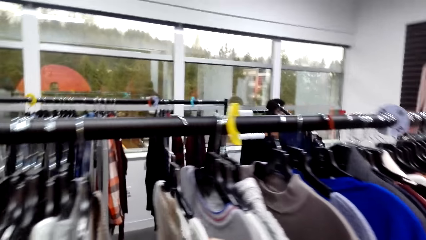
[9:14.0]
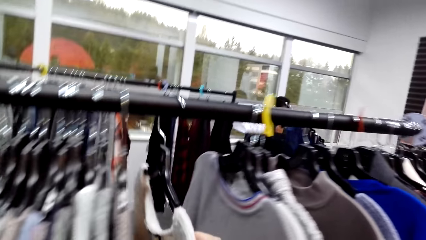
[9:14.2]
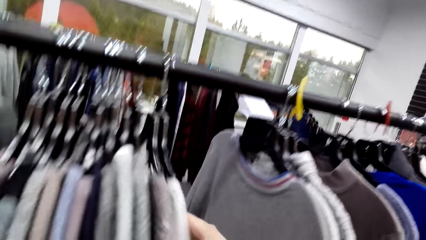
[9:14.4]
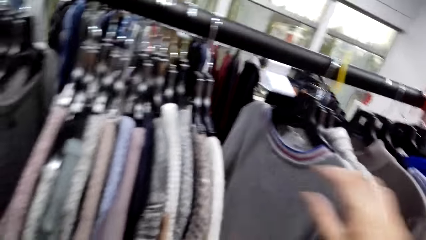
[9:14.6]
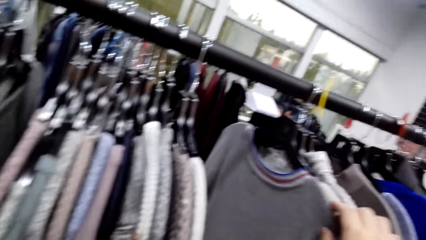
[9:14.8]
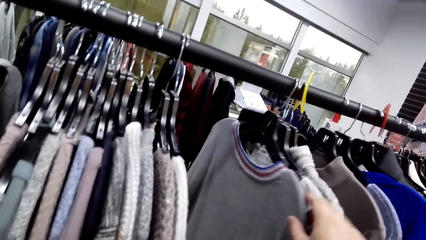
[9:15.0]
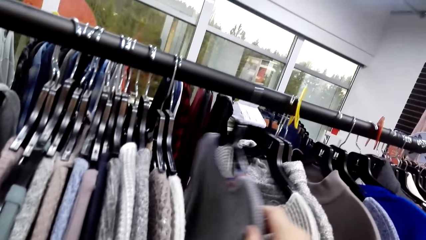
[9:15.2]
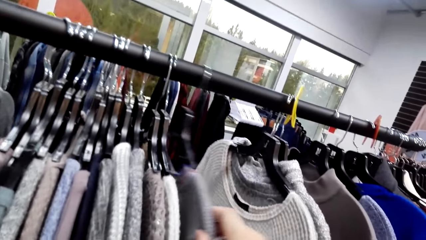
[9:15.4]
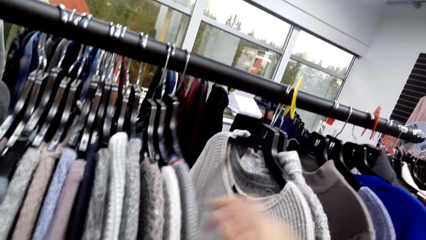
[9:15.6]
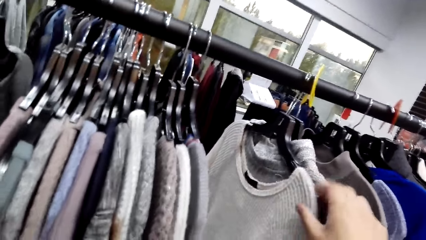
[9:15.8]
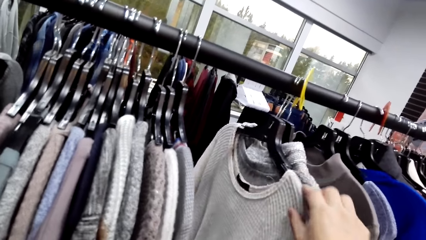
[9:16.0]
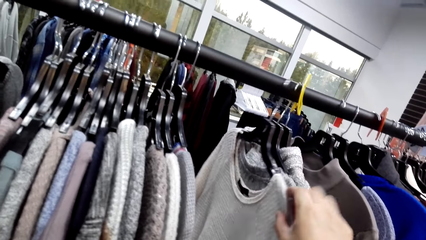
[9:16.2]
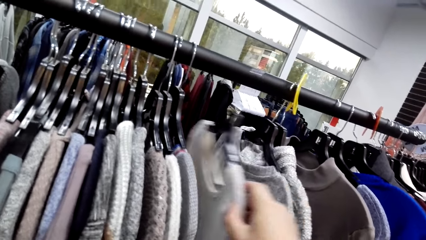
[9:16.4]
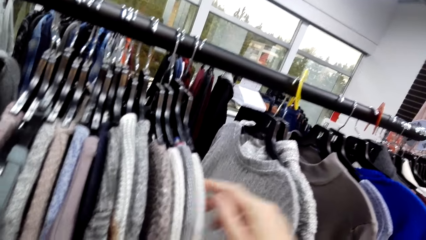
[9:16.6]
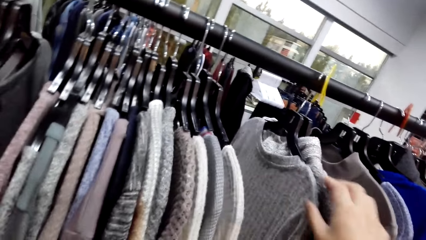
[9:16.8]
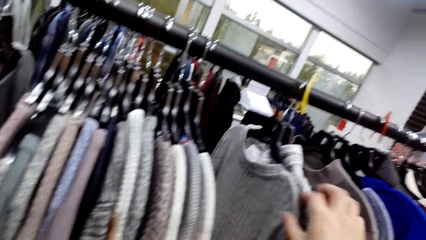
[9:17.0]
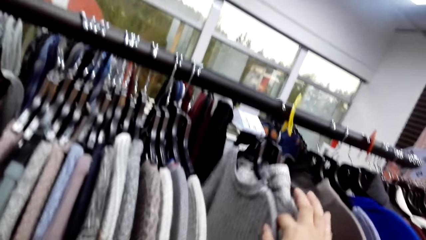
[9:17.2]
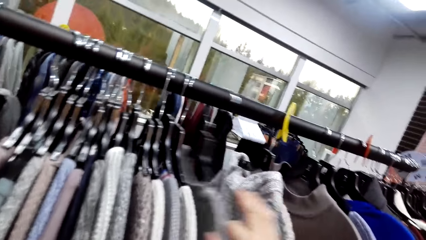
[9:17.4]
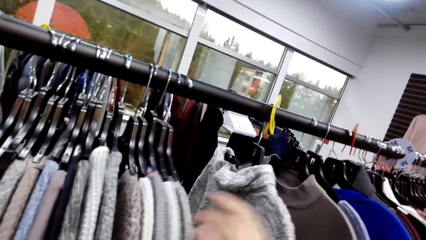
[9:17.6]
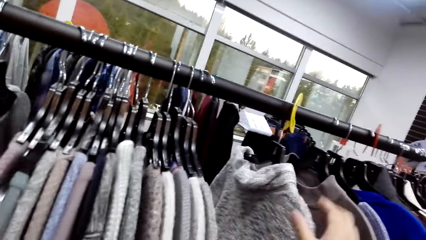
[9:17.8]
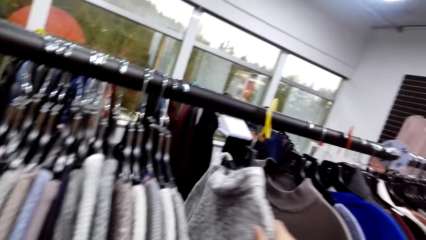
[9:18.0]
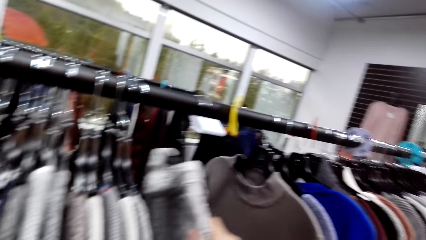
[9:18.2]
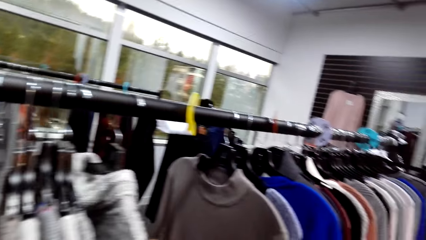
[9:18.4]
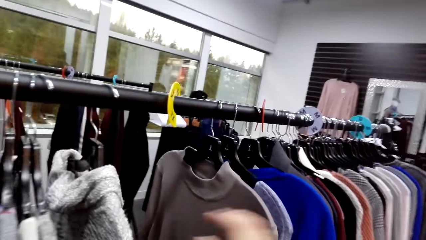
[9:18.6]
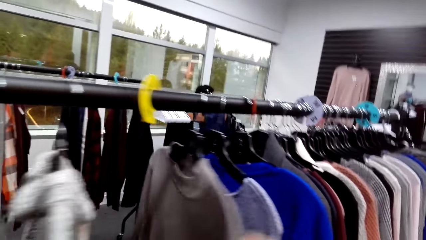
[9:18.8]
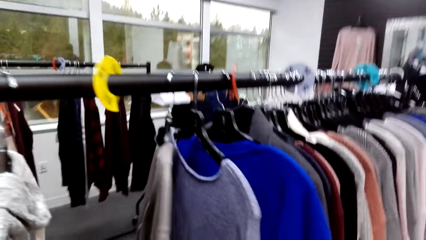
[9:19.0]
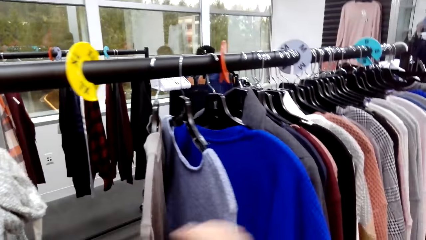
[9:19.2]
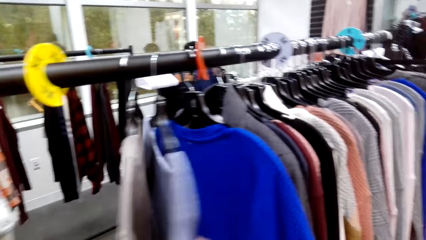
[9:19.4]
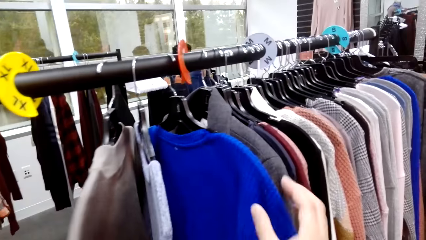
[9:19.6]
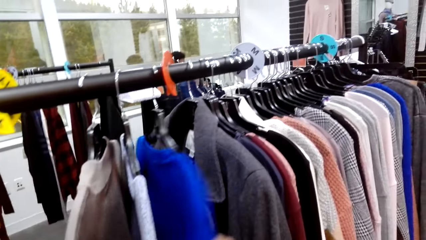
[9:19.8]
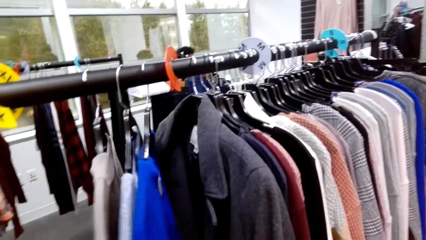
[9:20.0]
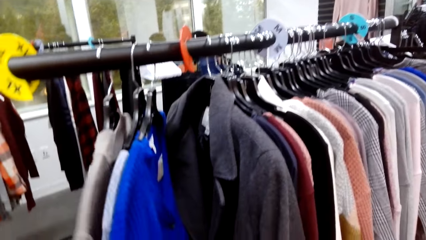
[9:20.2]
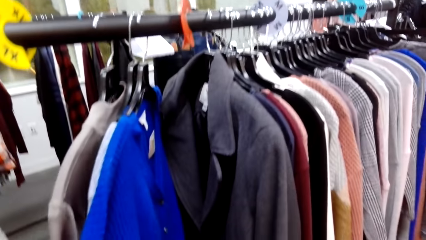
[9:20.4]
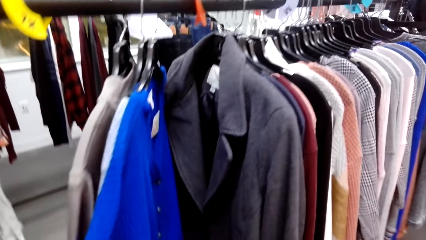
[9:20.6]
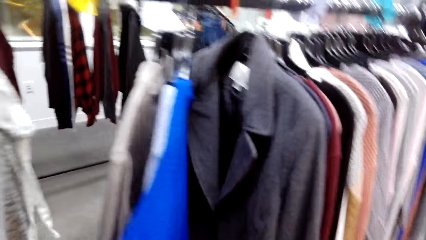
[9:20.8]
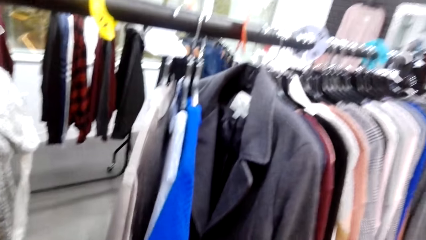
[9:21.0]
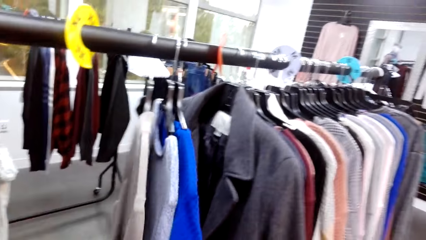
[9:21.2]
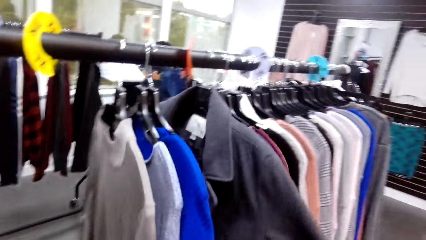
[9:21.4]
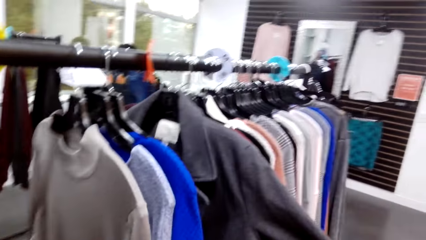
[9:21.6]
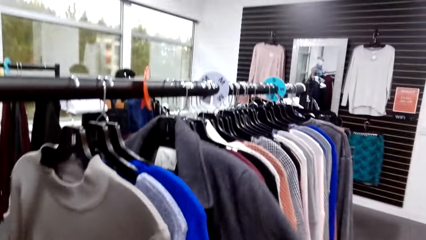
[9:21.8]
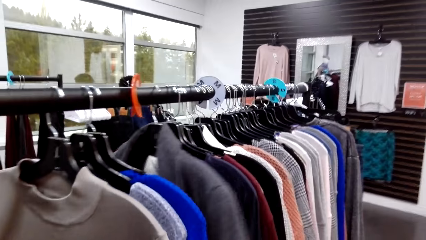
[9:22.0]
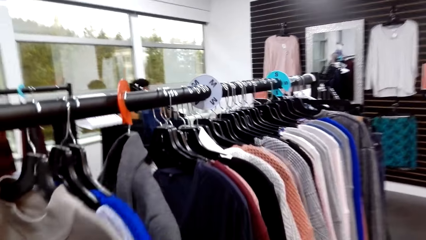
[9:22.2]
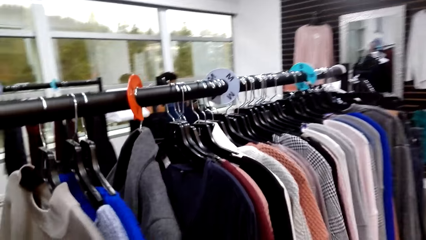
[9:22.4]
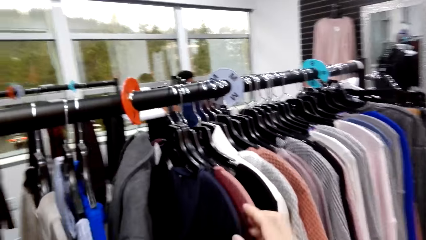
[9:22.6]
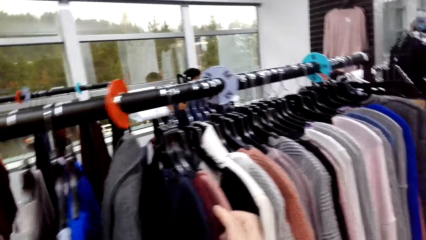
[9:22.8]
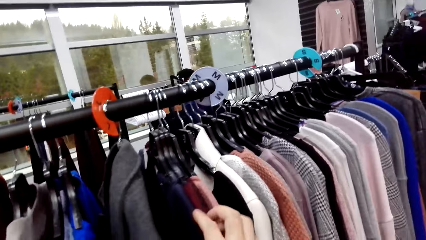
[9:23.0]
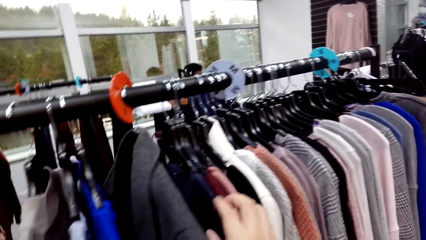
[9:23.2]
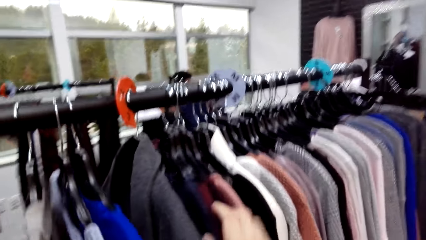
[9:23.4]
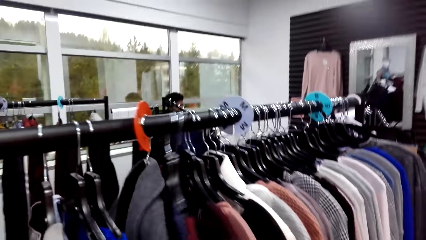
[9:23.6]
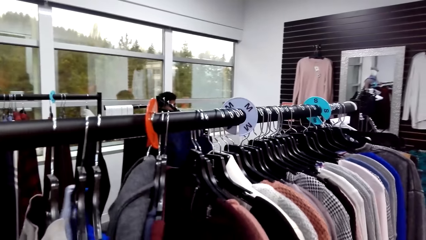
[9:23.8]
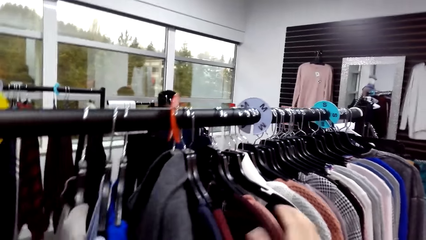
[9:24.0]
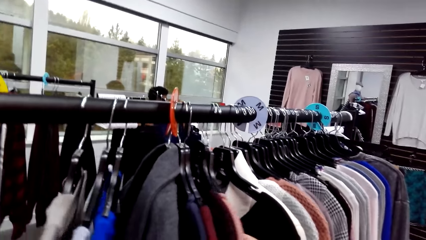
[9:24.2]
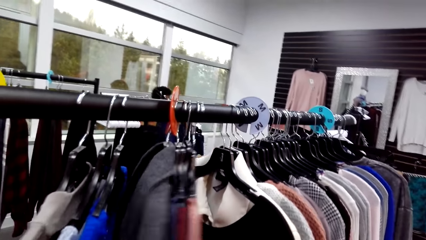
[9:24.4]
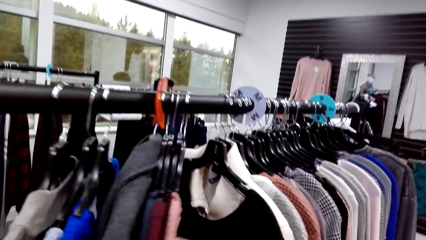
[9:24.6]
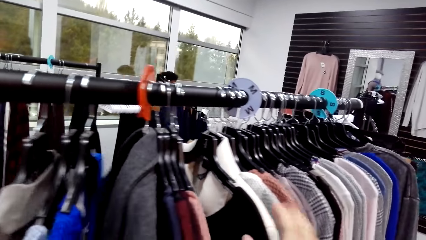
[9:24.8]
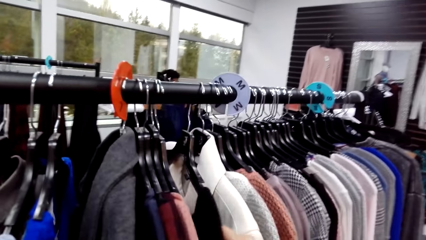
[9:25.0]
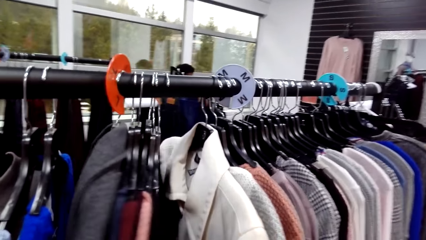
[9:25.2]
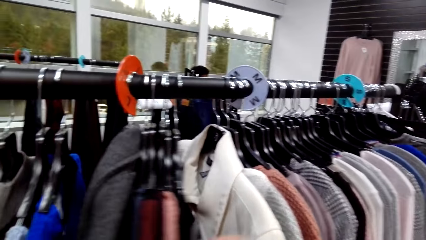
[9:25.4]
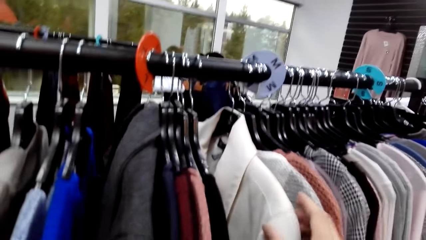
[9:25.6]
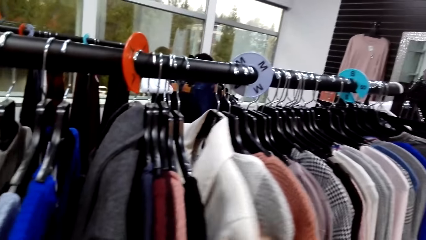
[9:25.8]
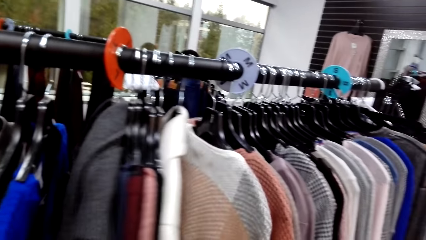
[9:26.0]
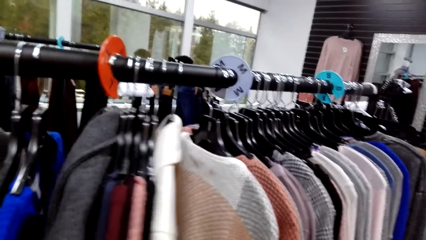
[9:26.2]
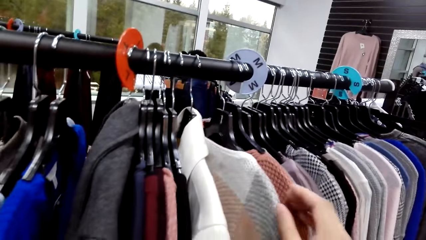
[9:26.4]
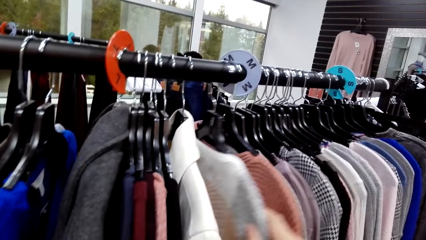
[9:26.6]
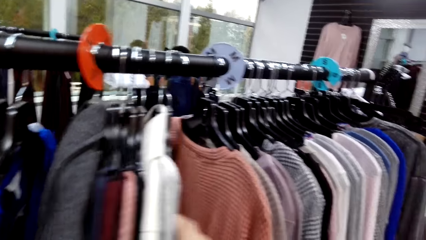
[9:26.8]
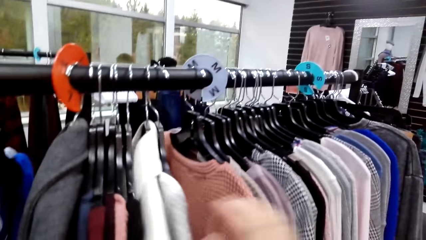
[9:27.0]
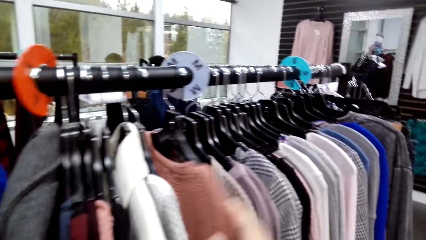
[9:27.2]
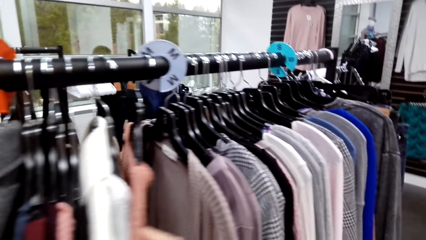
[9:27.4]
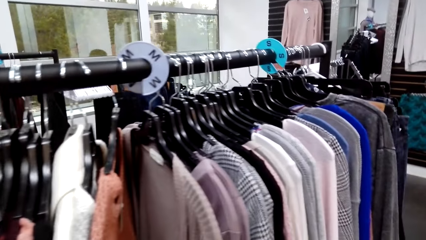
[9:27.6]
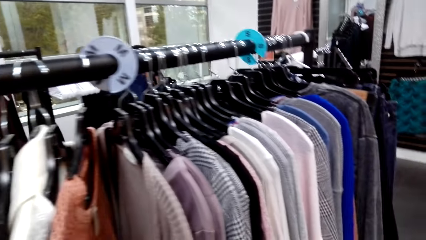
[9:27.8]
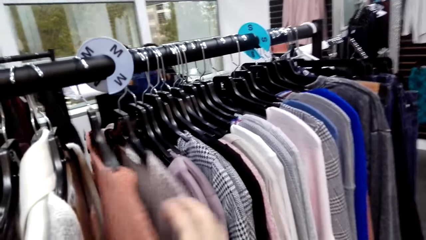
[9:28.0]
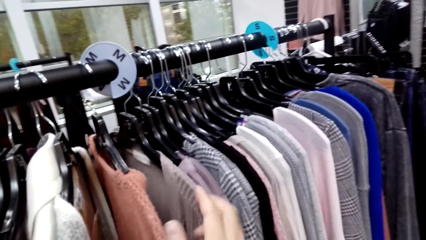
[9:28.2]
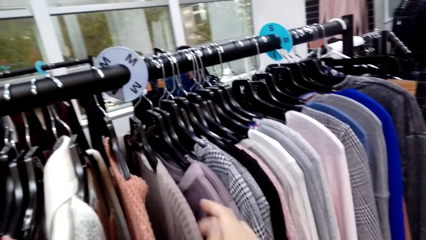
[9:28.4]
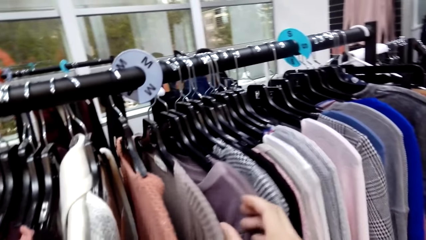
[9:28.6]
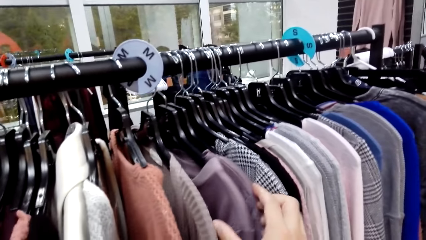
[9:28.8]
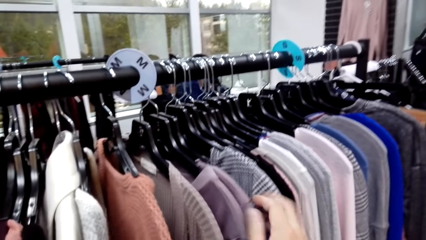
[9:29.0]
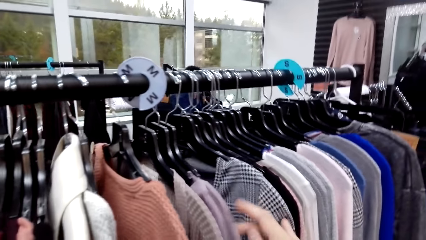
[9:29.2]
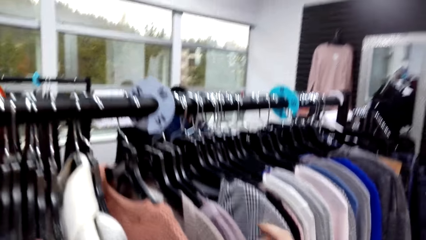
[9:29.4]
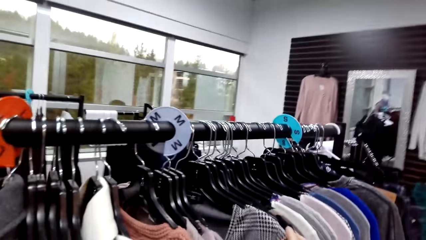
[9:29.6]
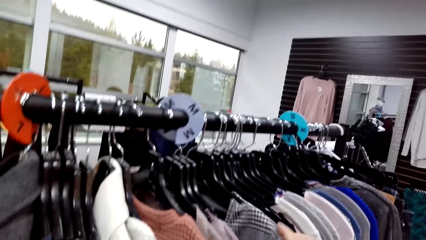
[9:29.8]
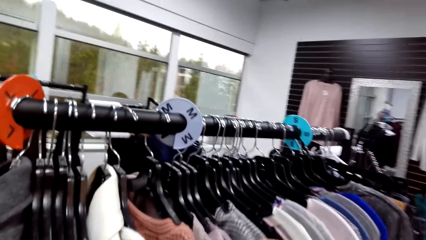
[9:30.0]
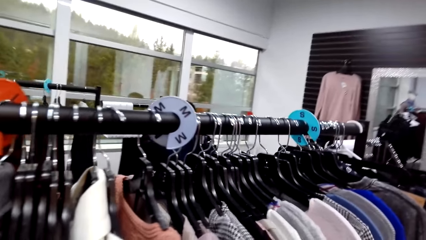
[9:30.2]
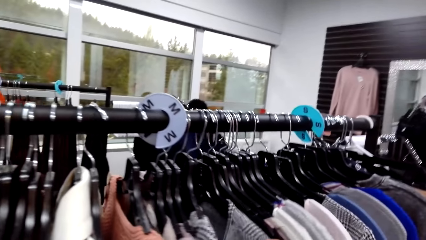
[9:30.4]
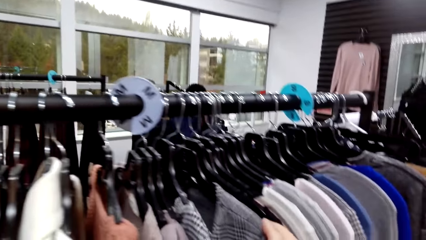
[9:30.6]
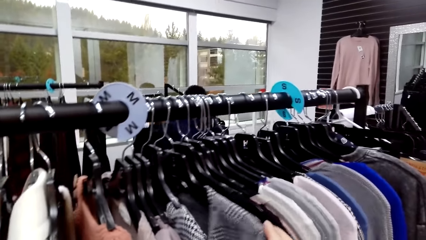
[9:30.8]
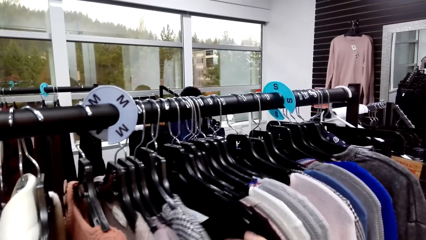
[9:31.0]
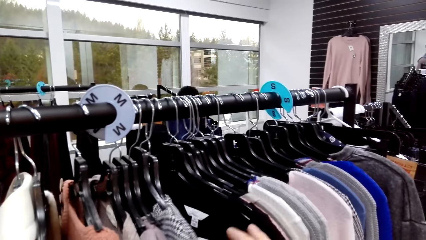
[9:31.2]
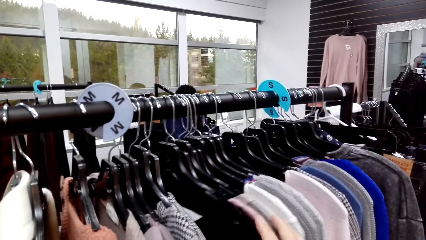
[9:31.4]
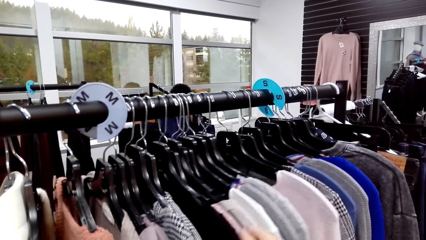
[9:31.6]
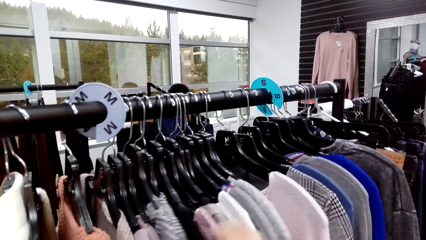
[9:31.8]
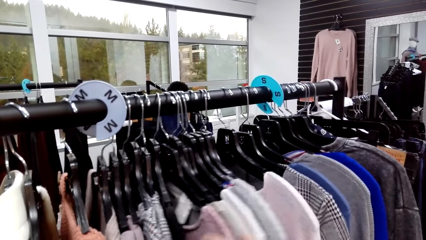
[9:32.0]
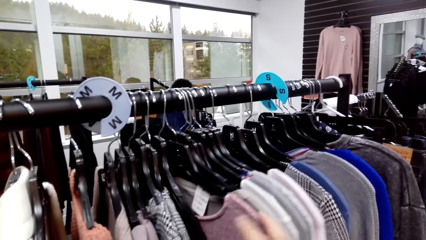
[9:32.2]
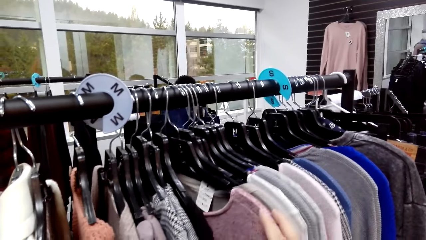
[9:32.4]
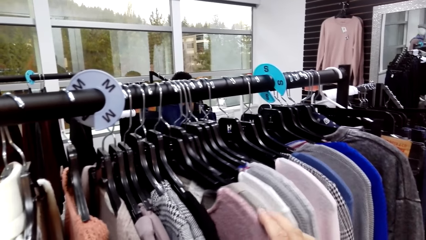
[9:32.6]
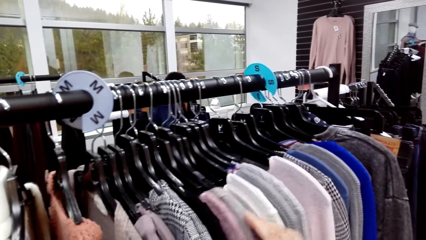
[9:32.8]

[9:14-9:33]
The camera wearer moves a sweater on the clothing rail repeatedly. They hold a coat. They move the sweater on the clothing rail. They move the coat on the clothing rail. They move the sweater on the clothing rail. They move it again.
